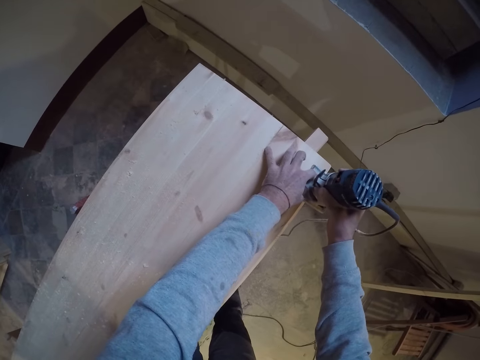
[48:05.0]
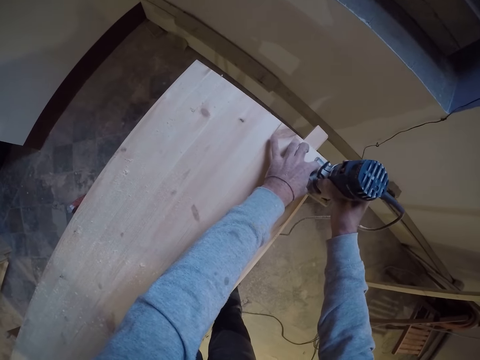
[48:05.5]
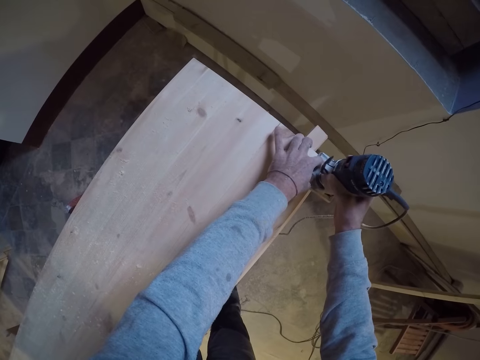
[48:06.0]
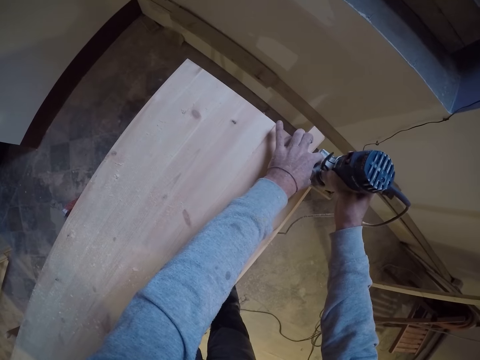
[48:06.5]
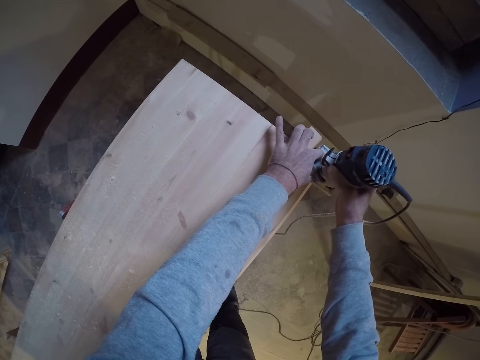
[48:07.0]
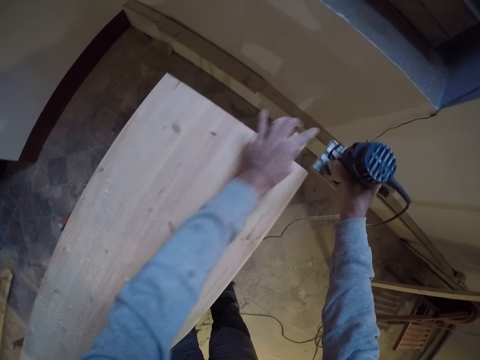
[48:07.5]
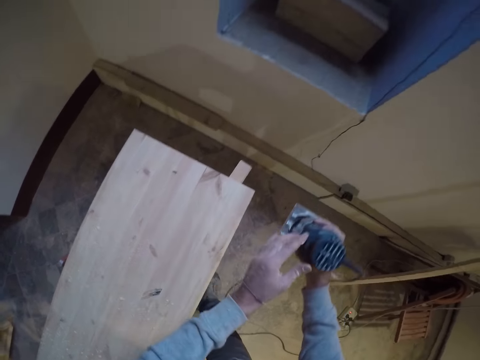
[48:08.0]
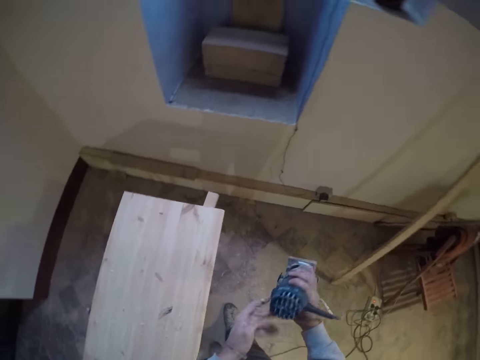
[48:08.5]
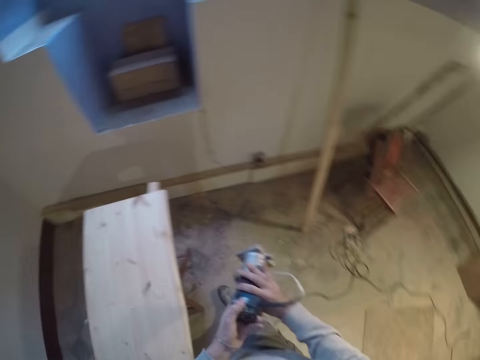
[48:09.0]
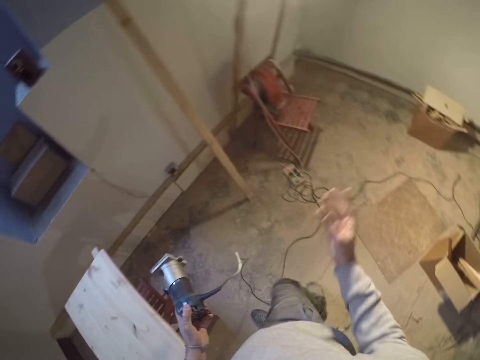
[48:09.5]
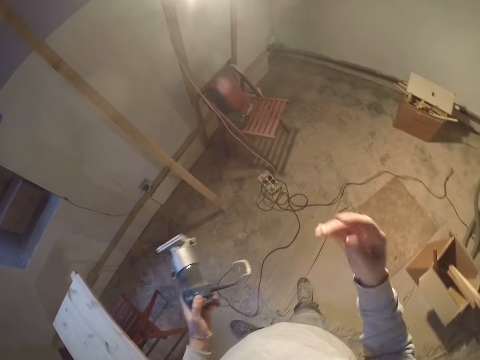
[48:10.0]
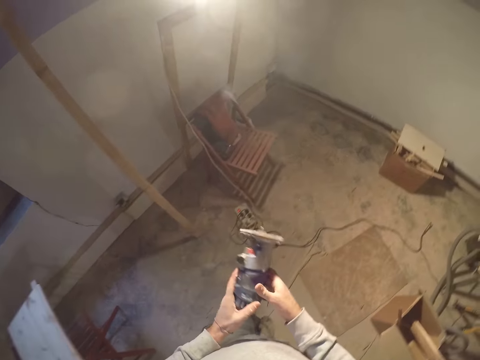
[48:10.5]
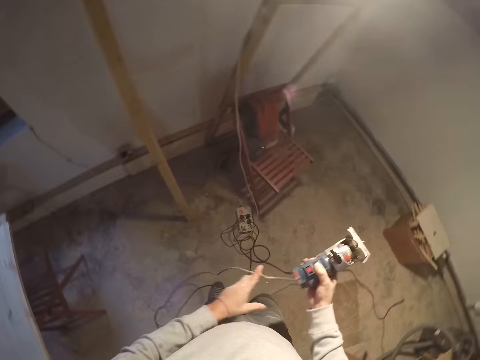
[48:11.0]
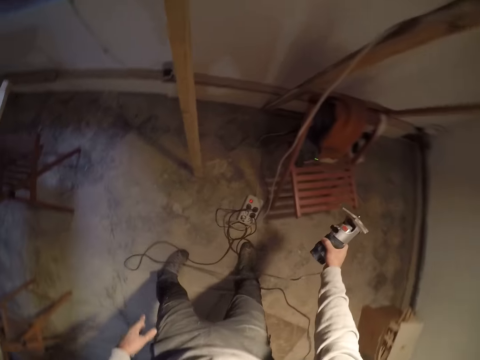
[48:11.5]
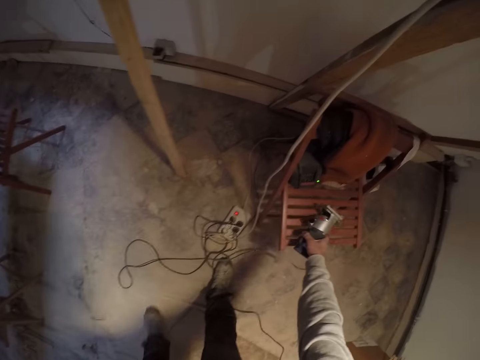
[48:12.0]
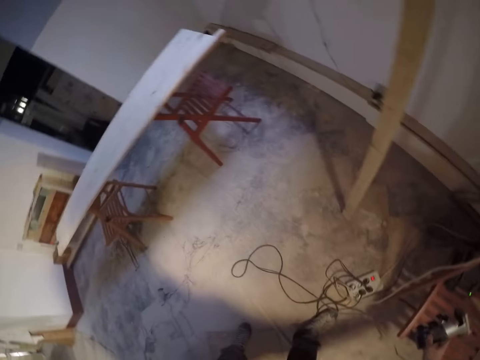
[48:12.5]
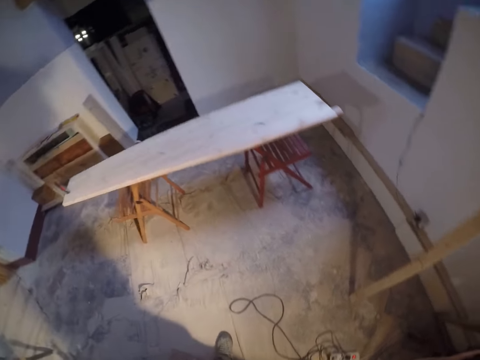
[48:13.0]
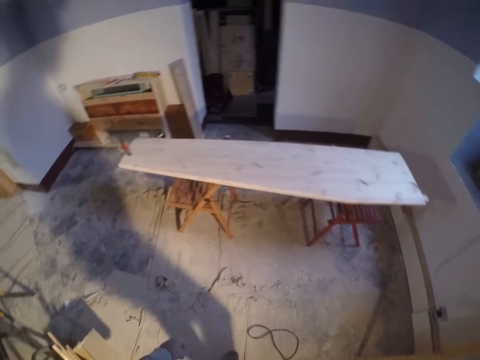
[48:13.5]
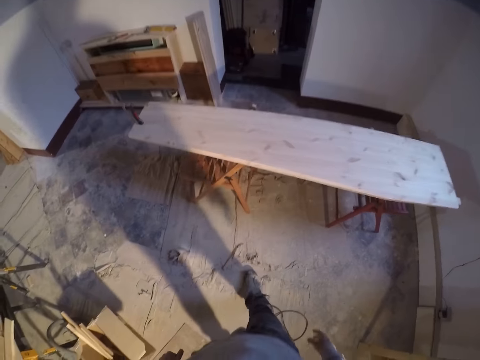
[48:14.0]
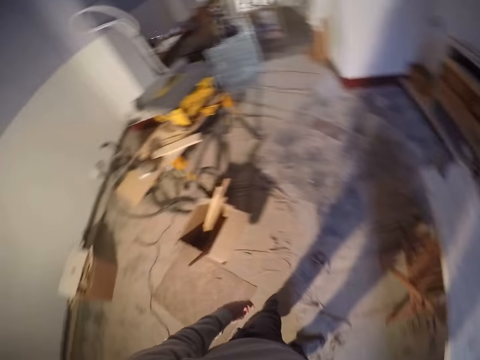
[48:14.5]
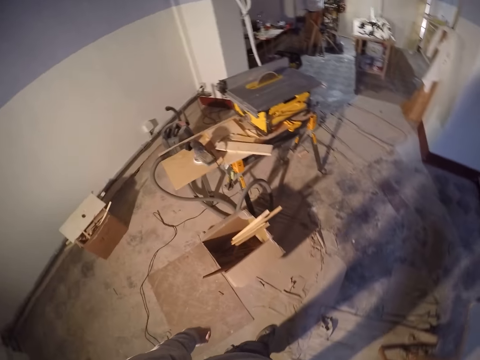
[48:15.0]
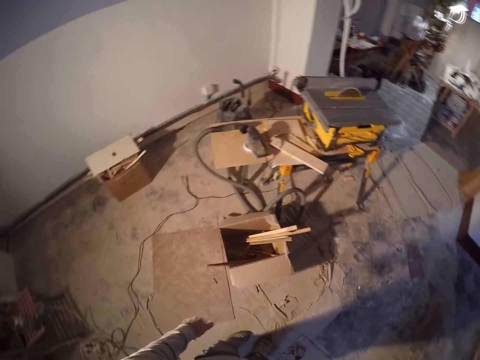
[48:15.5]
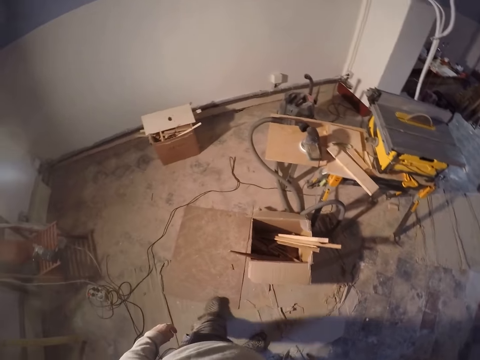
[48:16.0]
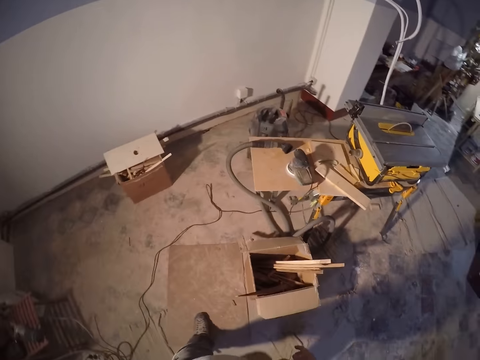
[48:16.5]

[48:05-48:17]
The camera wearer removes the hand planer from the plank of wood. He removes his left hand from the hand planer. He passes the wood planer to his left hand from his right hand. He holds the wood trimmer well. He shakes his hand. He passes the wood planer to his right hand from his left hand. He holds the wood trimmer with his right hand. He drops the hand plane on a bench or chair with his right hand. He turns around and walks around.

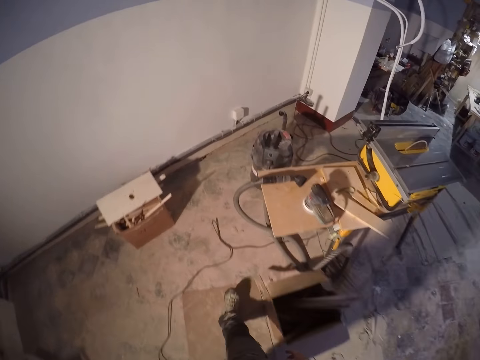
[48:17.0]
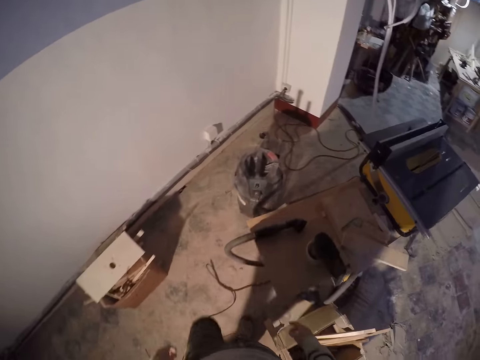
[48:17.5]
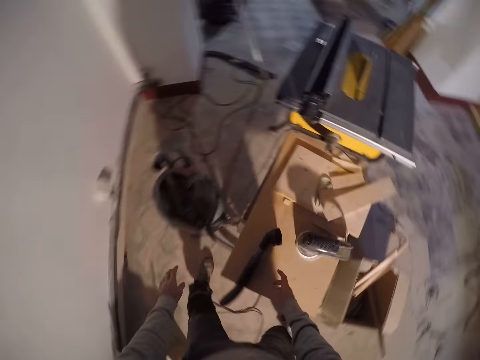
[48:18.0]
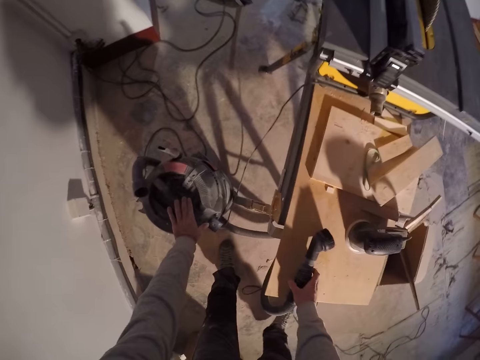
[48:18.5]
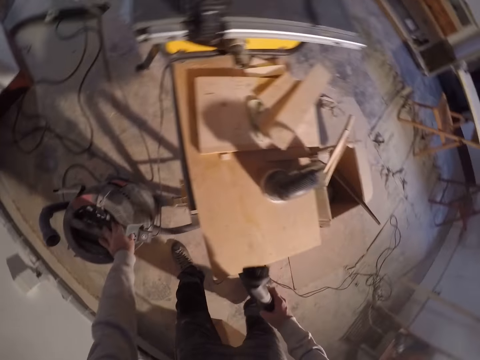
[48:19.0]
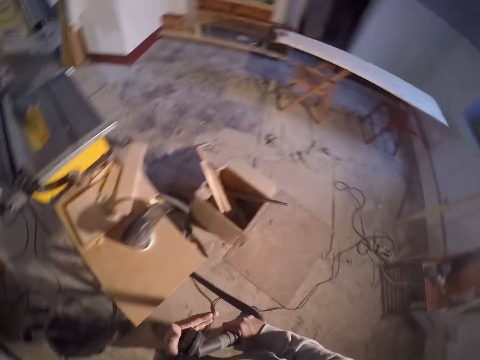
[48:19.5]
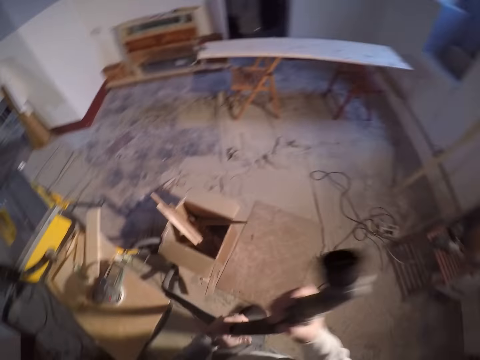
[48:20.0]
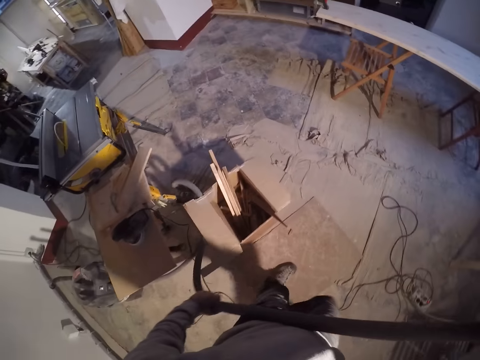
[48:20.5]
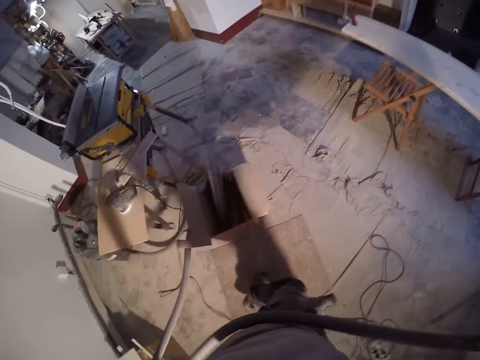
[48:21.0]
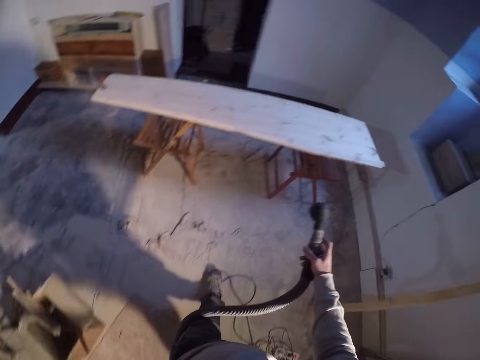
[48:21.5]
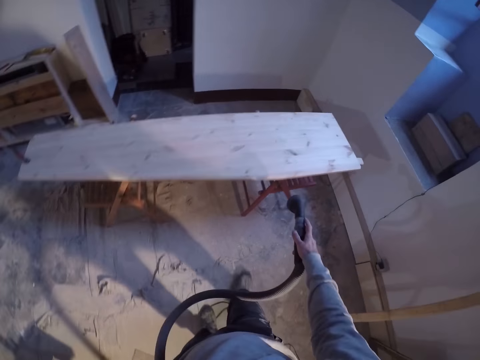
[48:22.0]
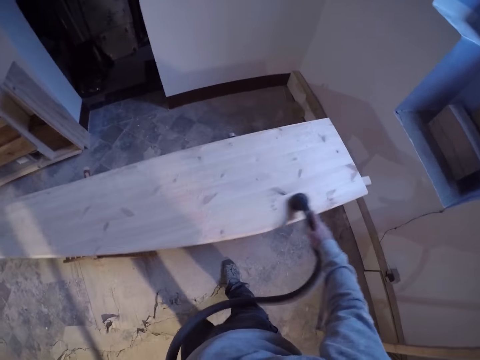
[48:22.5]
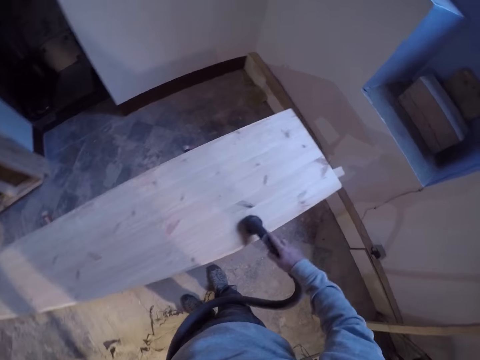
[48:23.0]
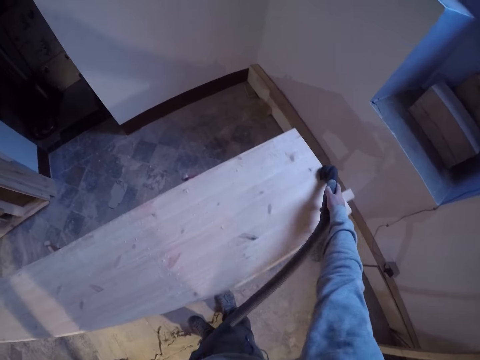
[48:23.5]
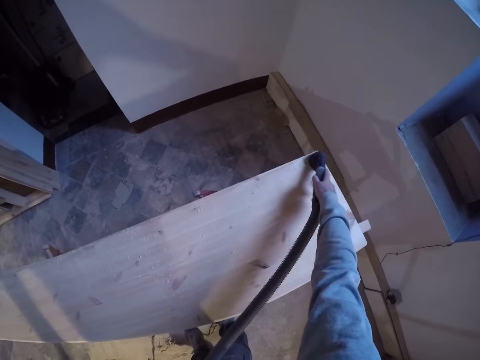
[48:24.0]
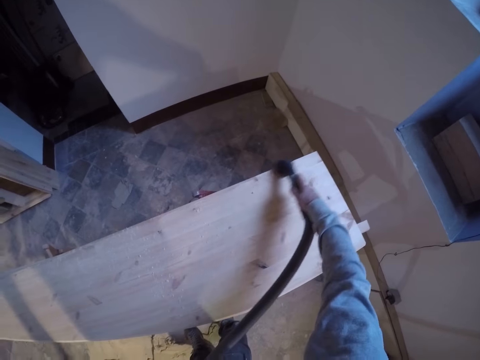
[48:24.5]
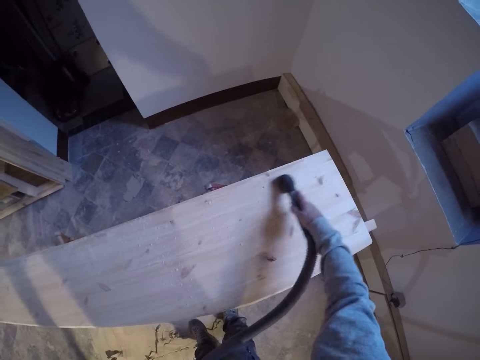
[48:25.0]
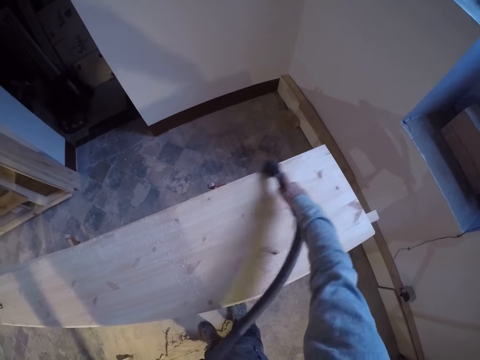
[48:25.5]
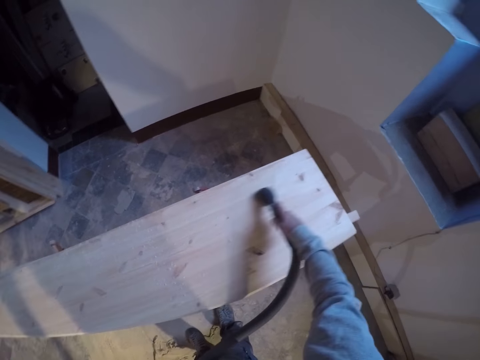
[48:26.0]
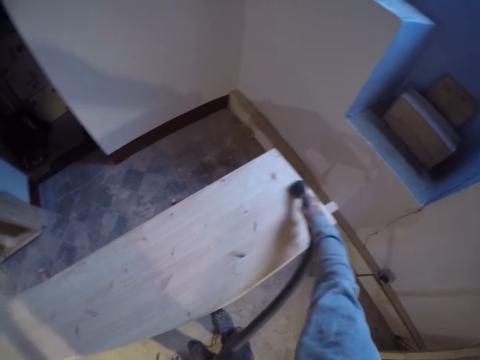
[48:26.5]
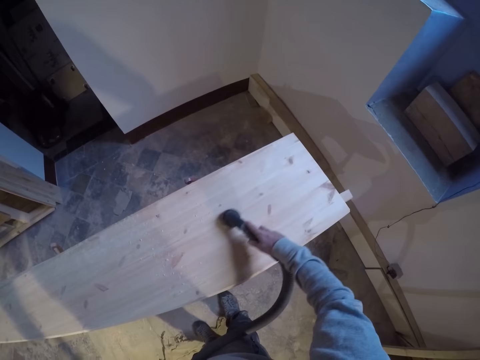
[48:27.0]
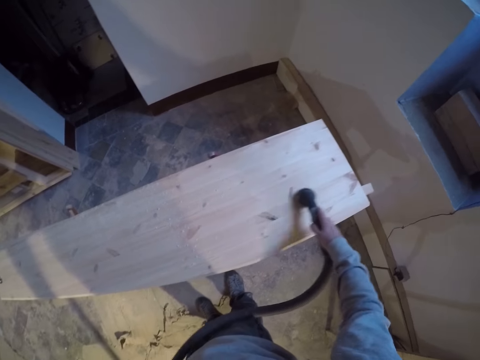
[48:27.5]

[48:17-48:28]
The camera wearer lifts the vacuum muzzle with his right hand. He bends. He places his left hand on the vacuum. He takes the dust collector pipe. He stands up. He holds the vacuum pipe with his left hand. He stretches the dust collector pipe. He walks around. He vacuums the plank of wood with his right hand.

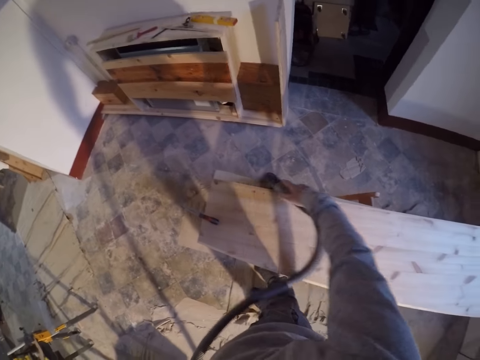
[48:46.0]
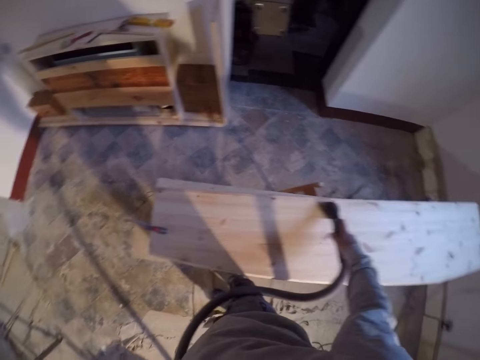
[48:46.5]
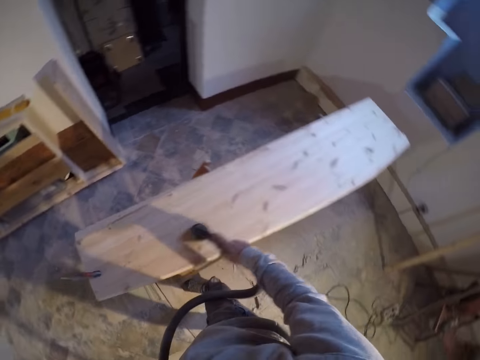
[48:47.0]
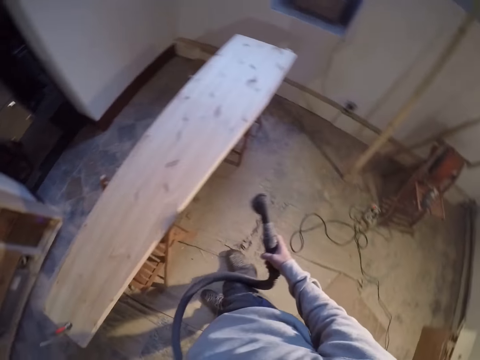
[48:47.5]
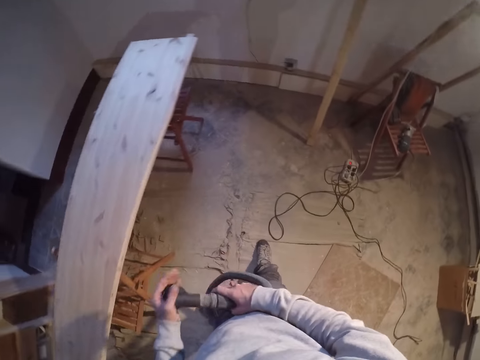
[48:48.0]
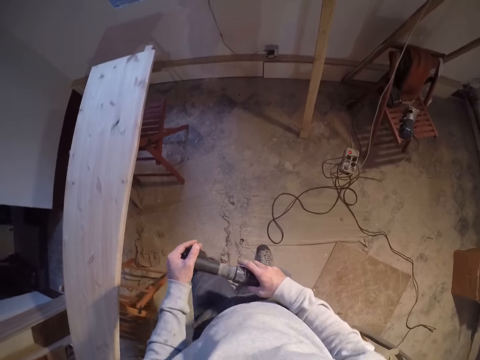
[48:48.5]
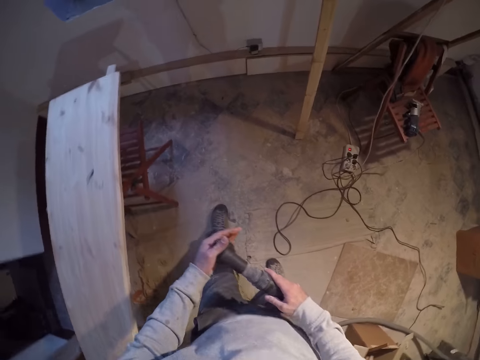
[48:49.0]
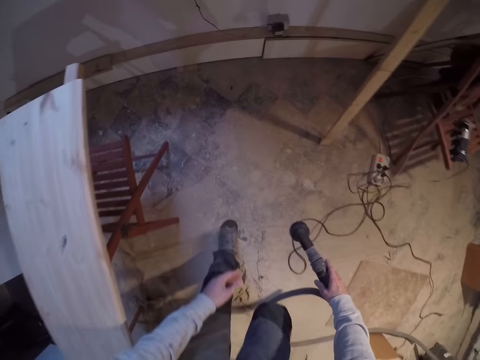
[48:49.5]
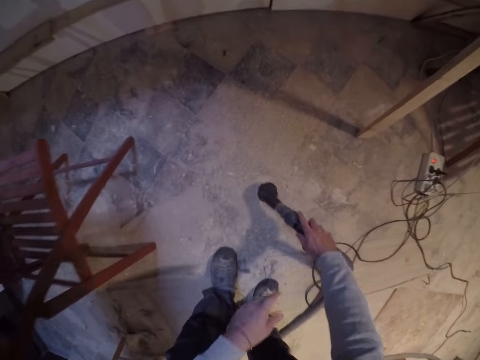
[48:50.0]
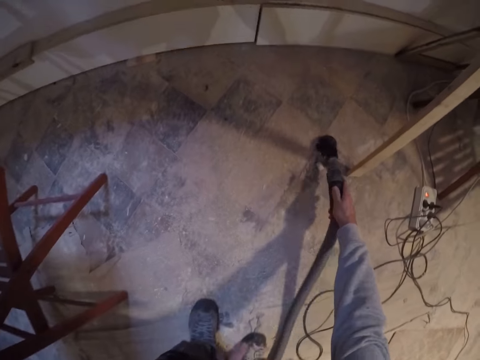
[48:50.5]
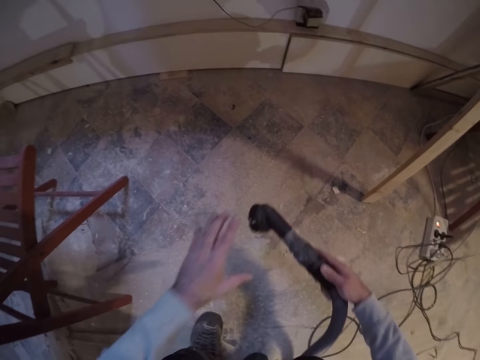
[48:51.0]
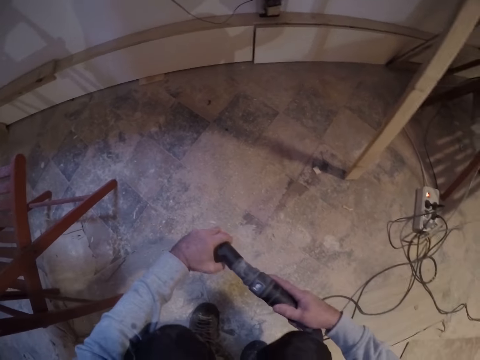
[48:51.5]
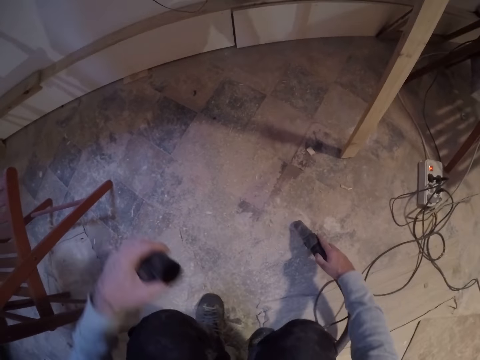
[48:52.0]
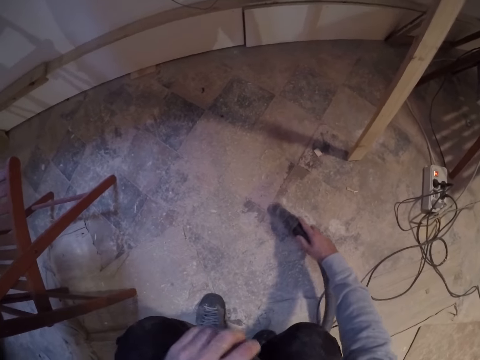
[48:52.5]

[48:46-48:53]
The camera wearer removes the dust collector from the wood. He holds the vacuum muzzle with his right hand. He touches the dust collector head. He removes his left hand from the muzzle of the vacuum. He bends down. He vacuums the floor with the muzzle in his right hand. He pulls out the vacuum muzzle with his left hand. He vacuums the floor with the muzzle in his right hand.
